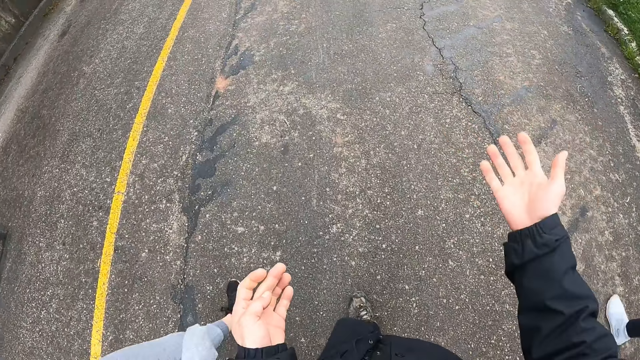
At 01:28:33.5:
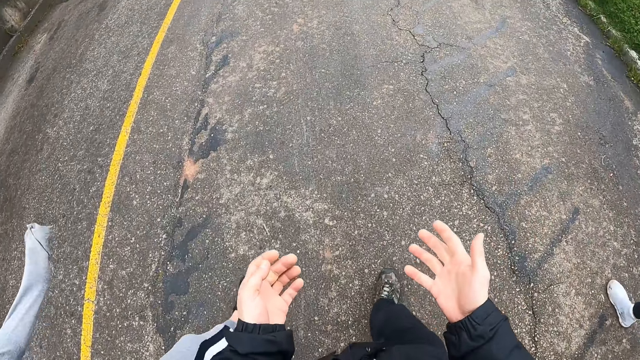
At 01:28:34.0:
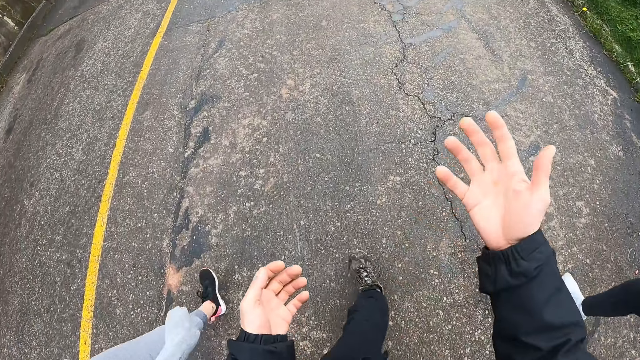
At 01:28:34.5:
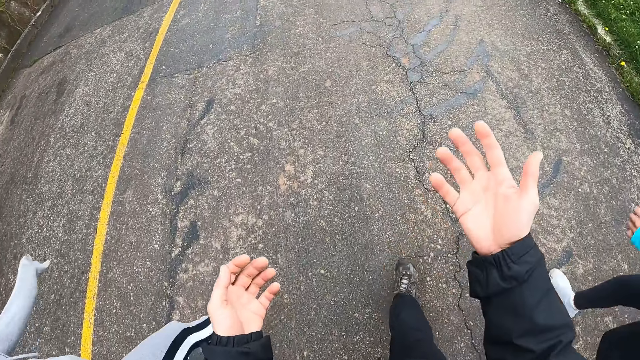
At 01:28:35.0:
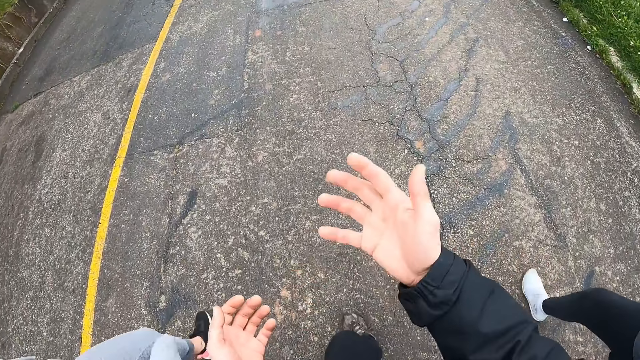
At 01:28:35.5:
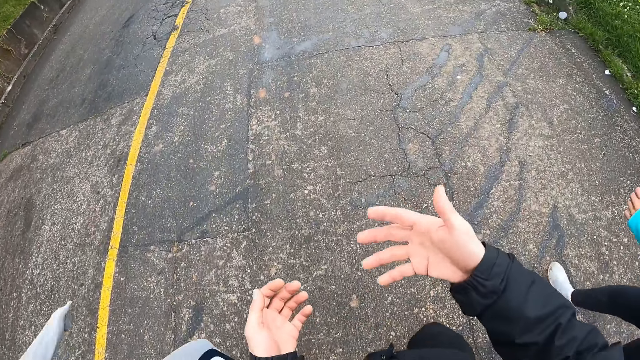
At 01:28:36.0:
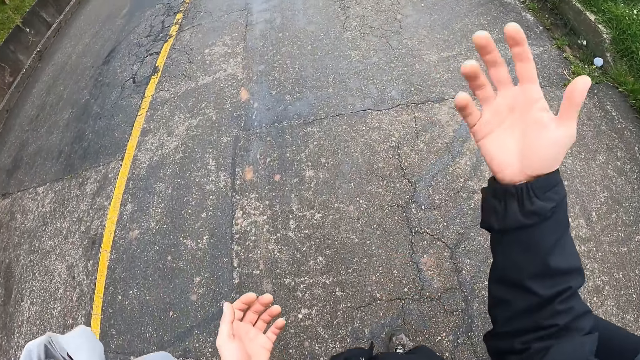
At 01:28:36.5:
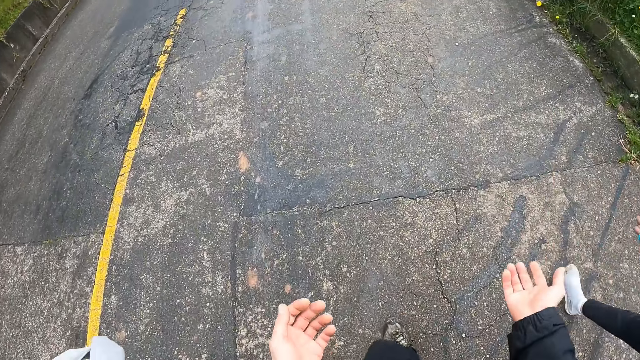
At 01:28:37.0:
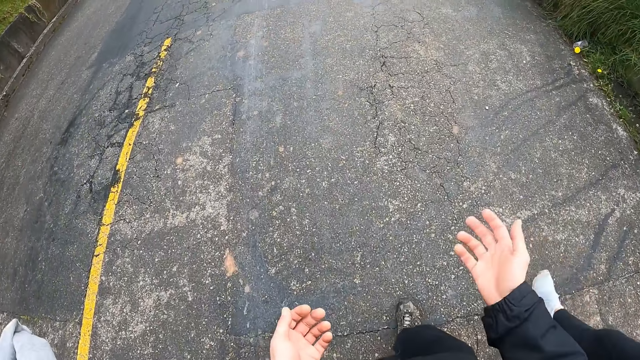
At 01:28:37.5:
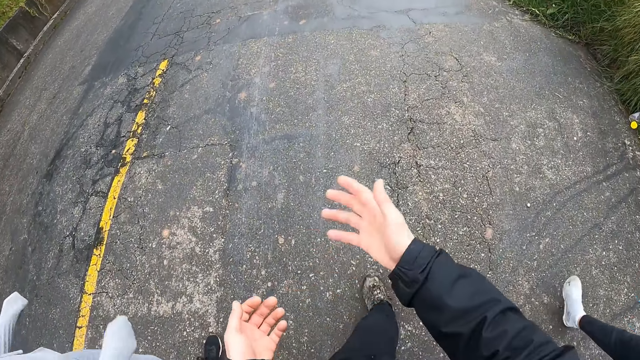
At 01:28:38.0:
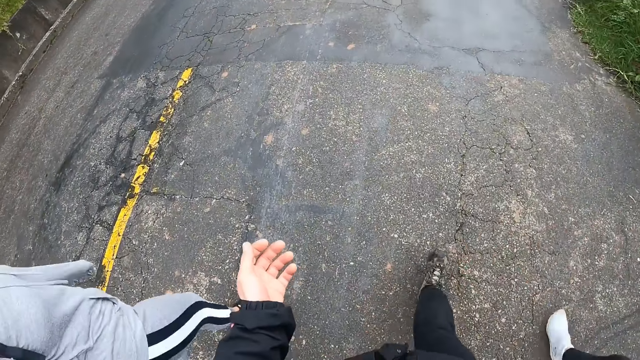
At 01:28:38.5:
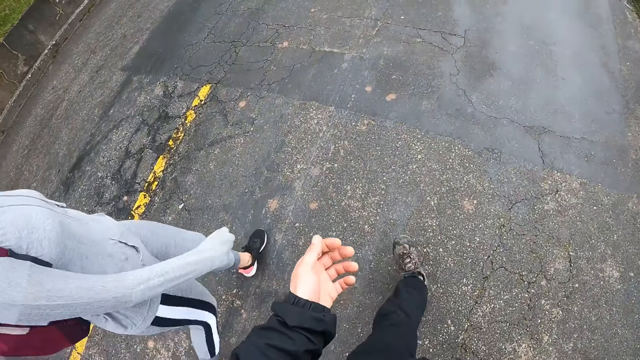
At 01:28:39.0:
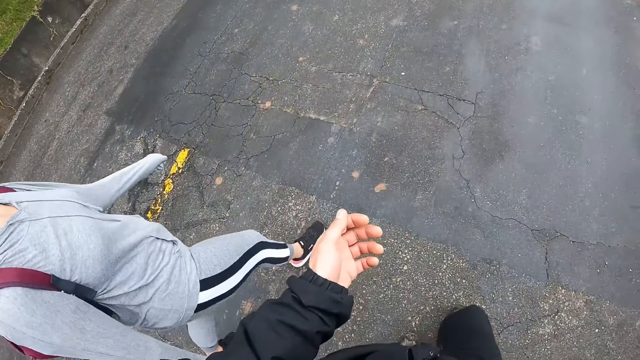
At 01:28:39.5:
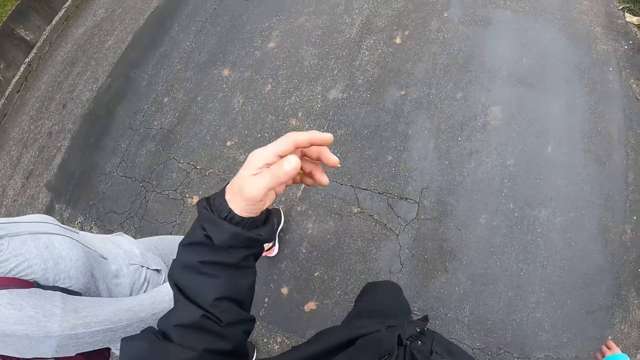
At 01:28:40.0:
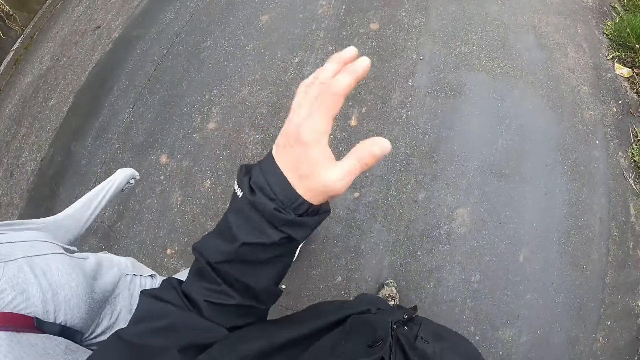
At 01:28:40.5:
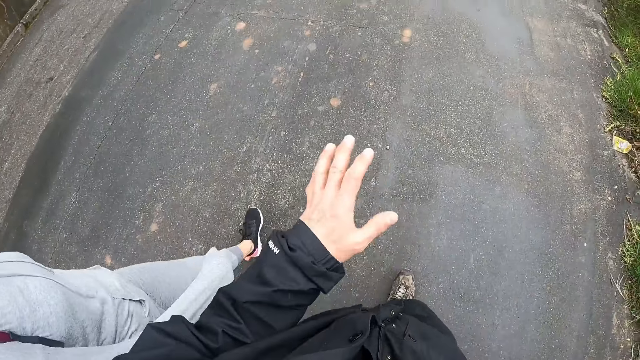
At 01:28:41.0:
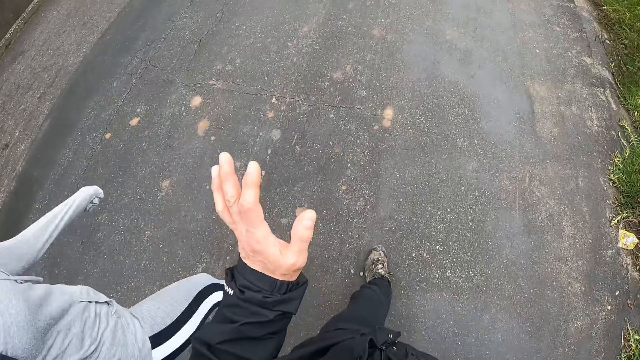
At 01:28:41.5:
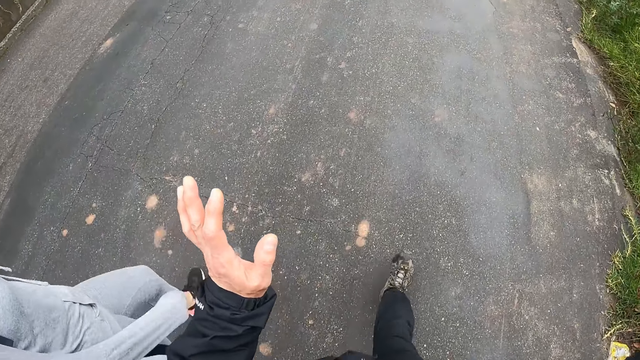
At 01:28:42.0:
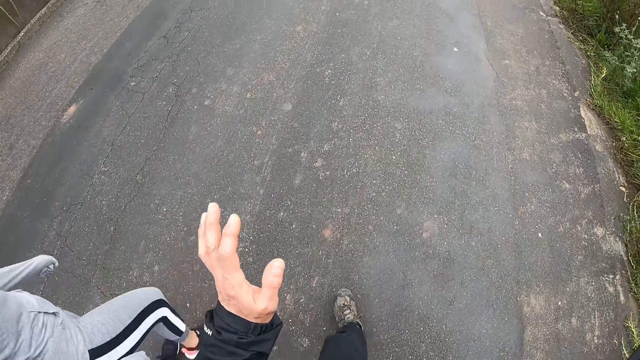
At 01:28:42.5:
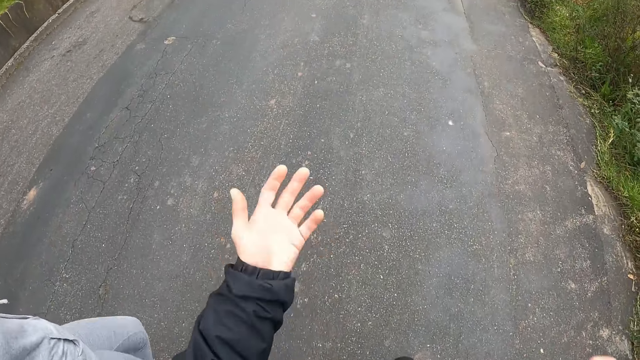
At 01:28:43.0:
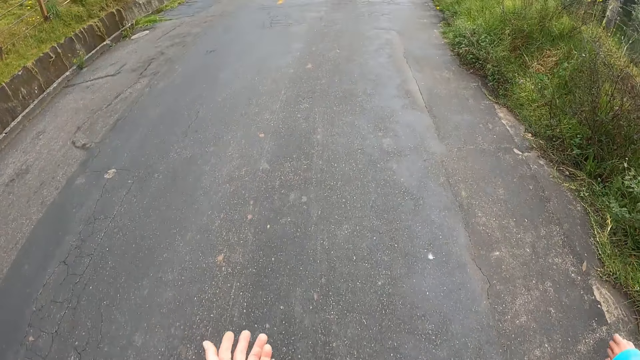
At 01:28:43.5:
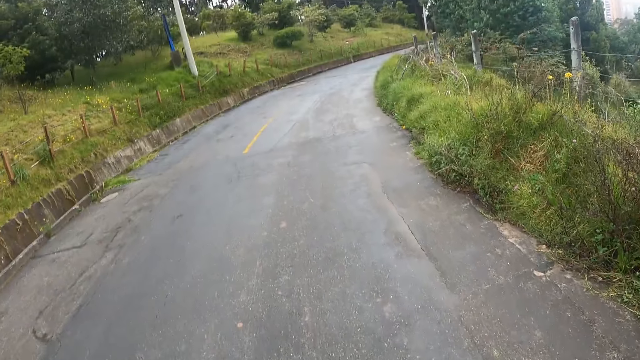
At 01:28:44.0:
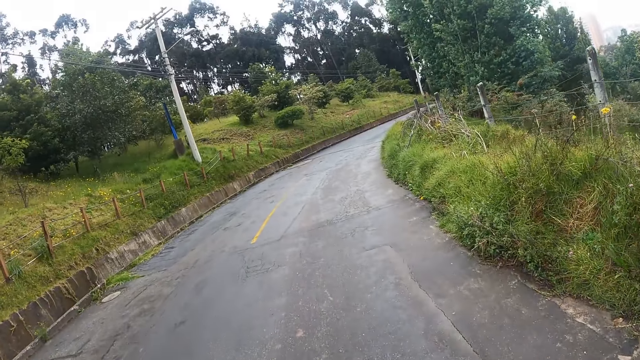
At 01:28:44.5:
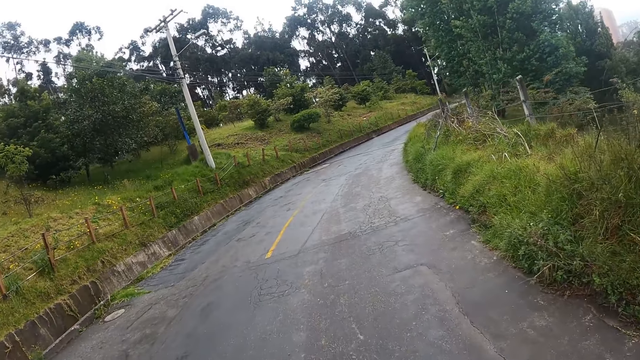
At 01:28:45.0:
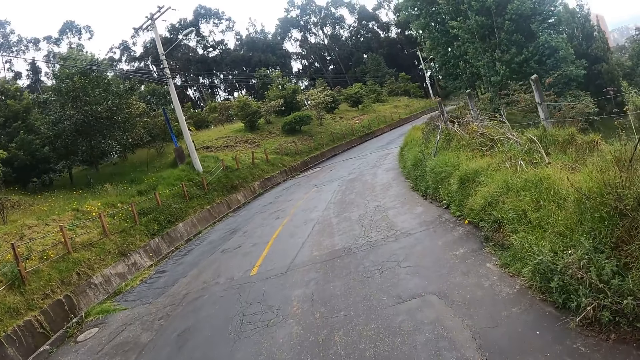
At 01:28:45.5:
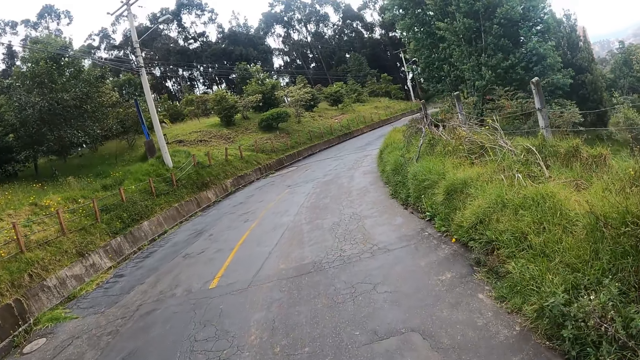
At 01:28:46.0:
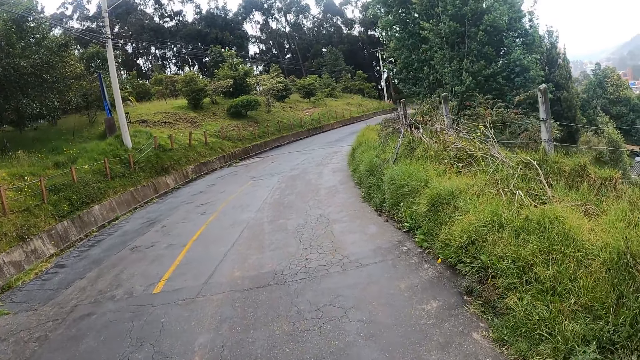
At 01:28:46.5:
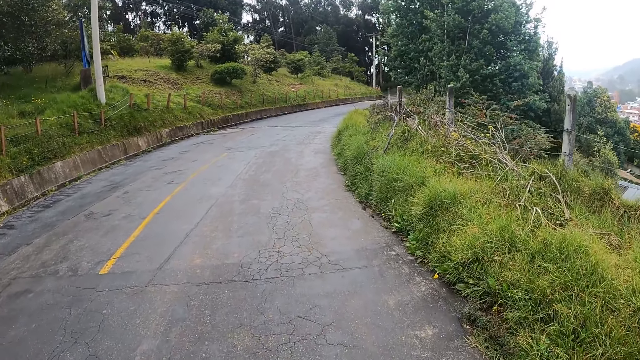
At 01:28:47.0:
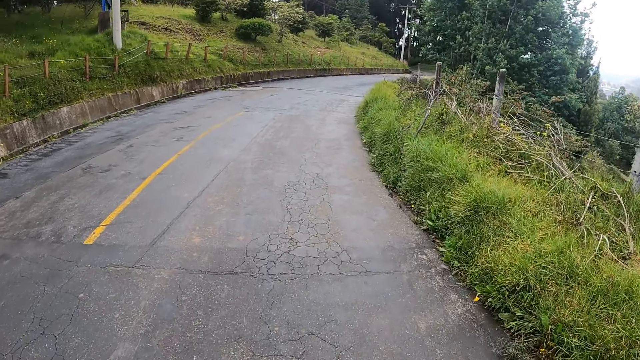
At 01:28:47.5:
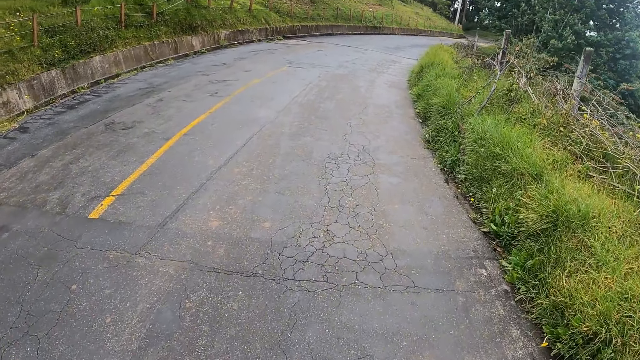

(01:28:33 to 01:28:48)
The camera wearer moves the hand. They look around.

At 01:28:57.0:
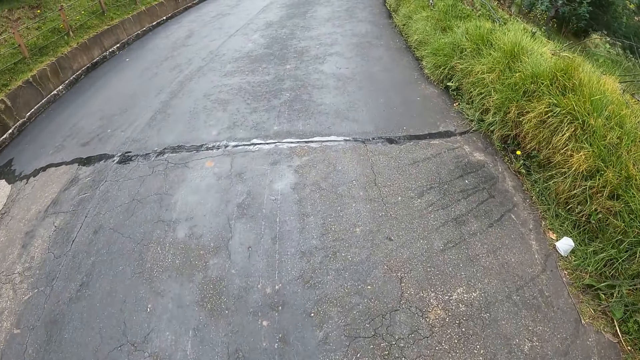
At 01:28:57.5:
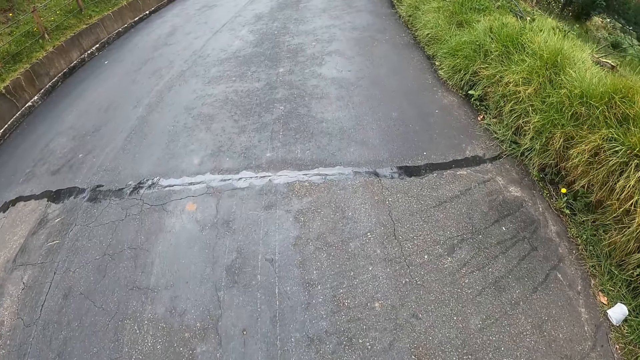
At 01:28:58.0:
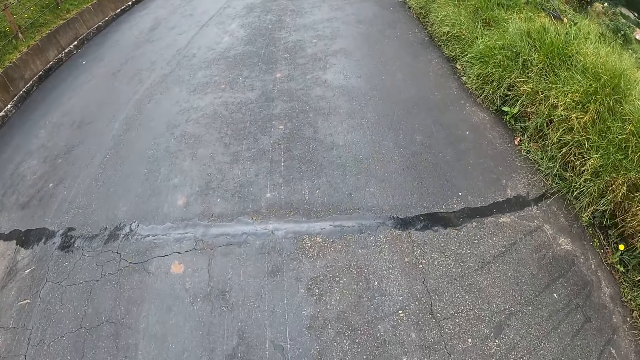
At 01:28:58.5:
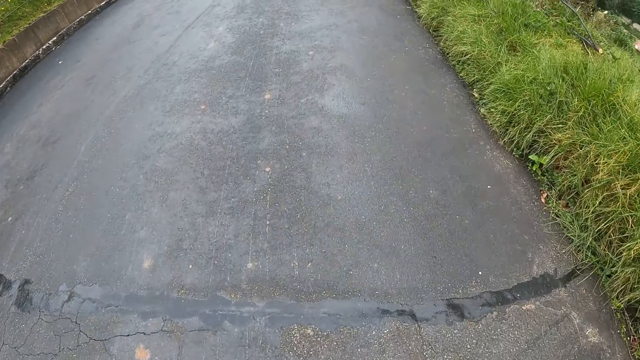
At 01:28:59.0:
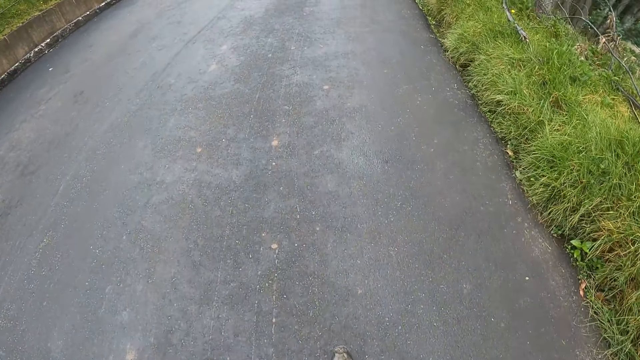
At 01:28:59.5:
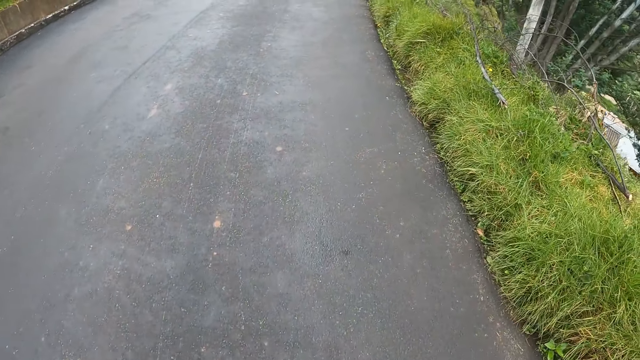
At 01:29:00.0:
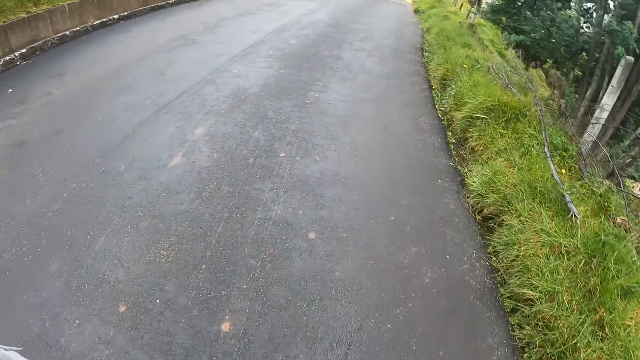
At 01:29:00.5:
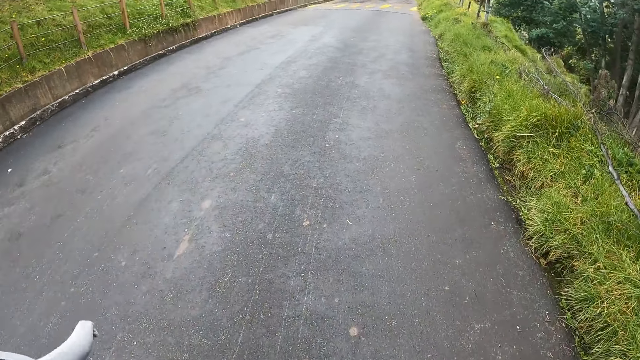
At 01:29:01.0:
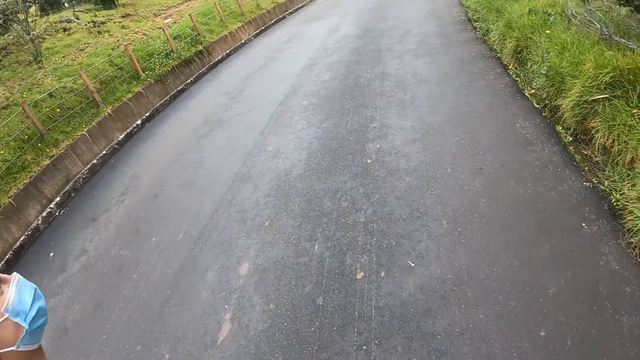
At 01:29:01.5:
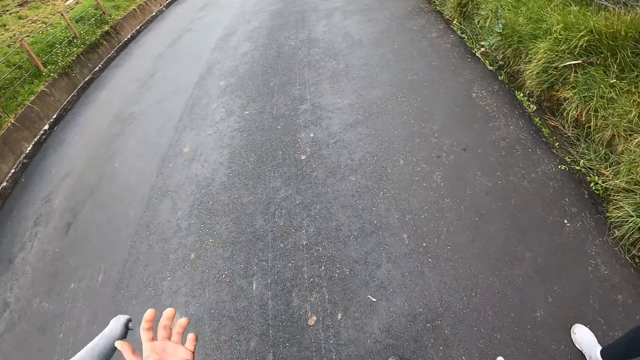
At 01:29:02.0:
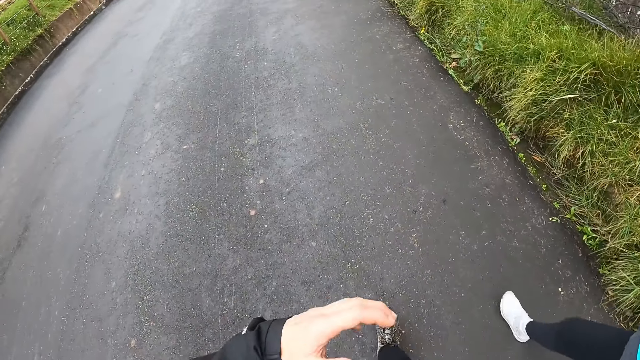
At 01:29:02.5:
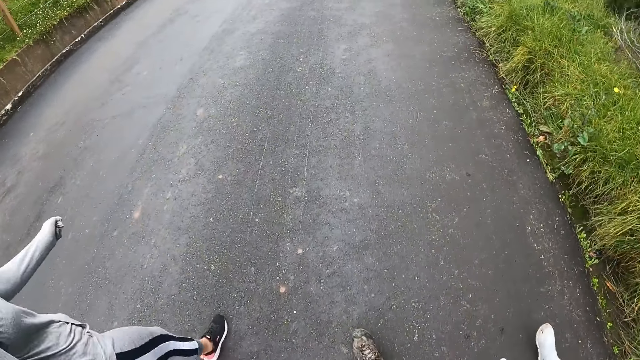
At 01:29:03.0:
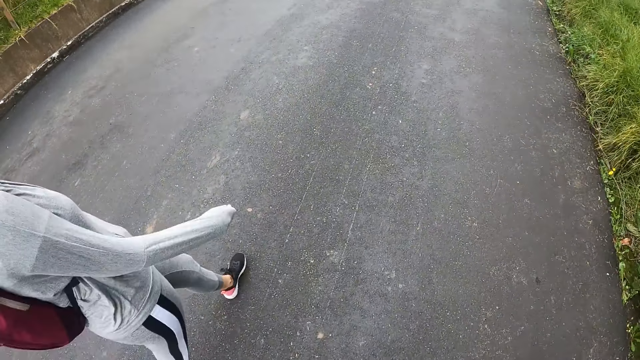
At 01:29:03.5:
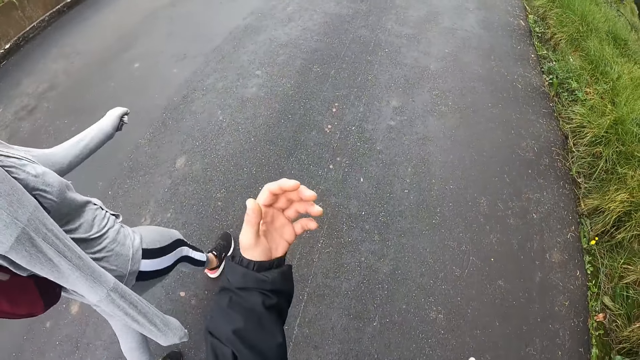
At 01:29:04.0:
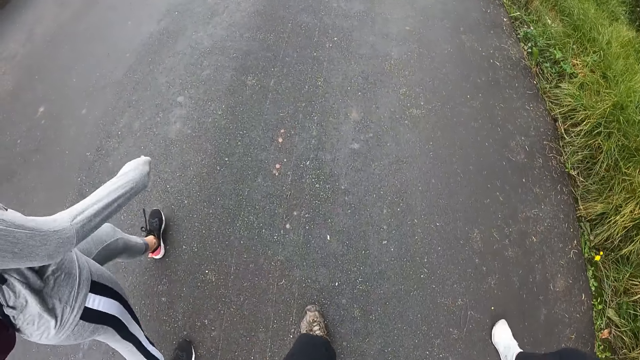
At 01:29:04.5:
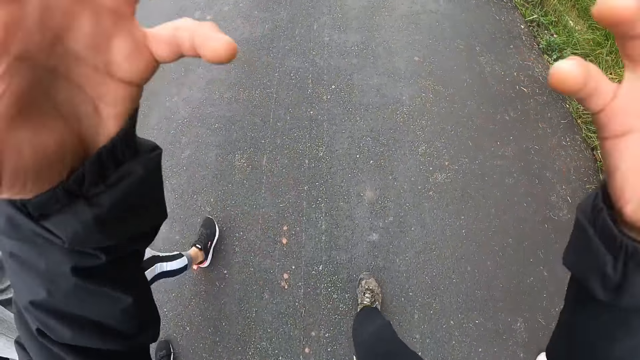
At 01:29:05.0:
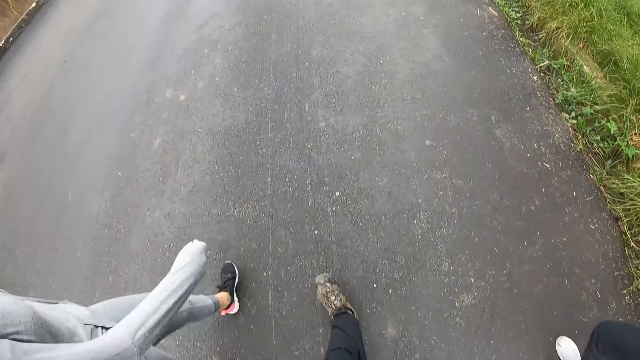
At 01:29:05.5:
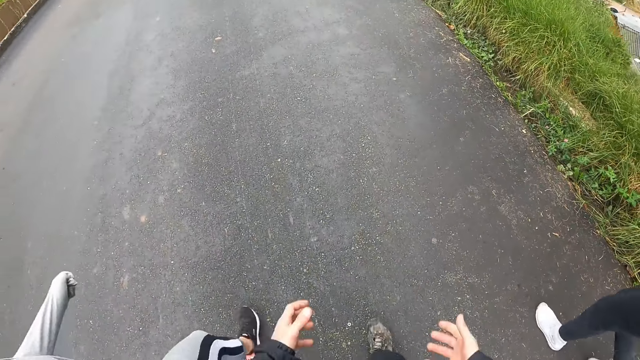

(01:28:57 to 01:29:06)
The camera wearer moves the hand.
